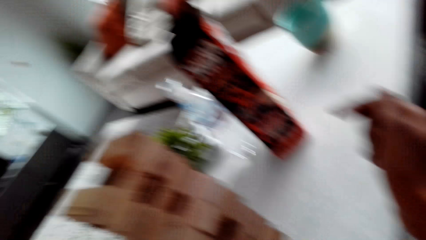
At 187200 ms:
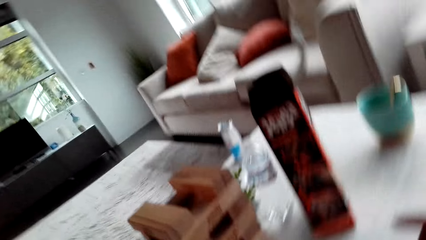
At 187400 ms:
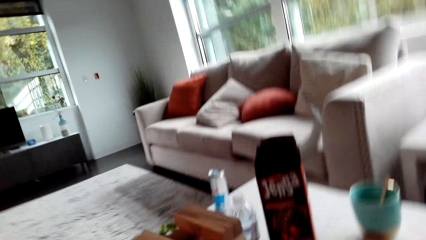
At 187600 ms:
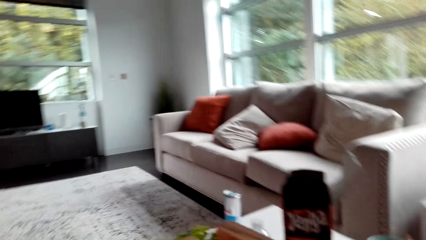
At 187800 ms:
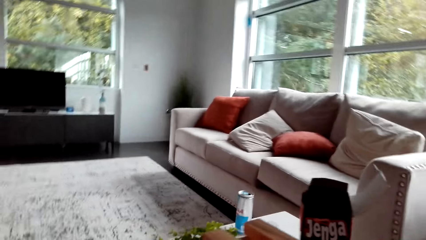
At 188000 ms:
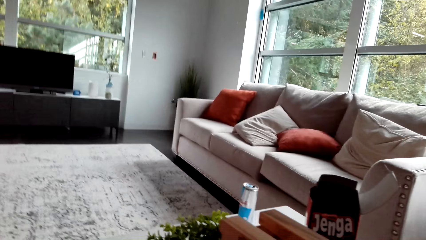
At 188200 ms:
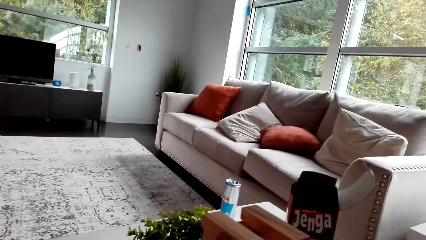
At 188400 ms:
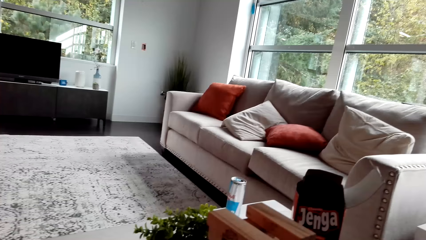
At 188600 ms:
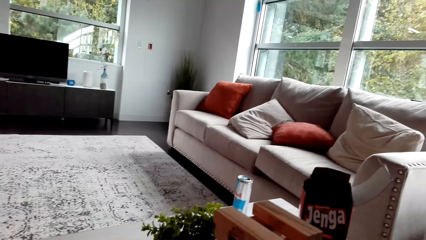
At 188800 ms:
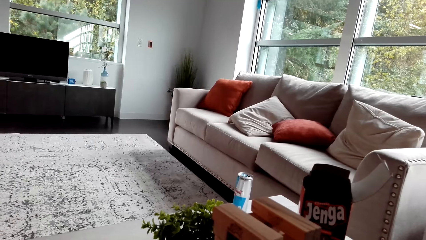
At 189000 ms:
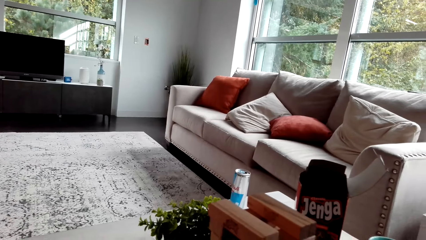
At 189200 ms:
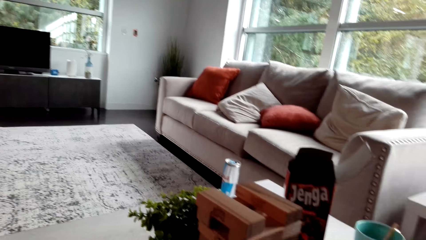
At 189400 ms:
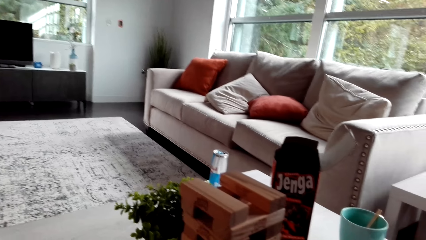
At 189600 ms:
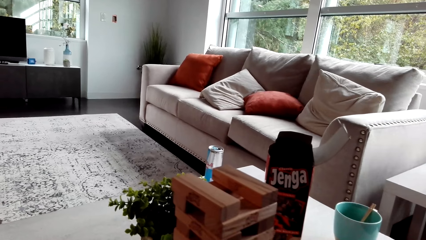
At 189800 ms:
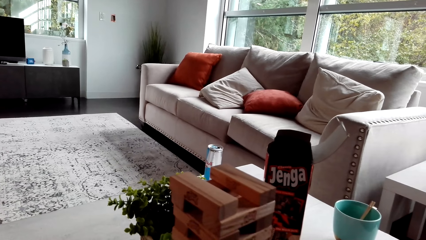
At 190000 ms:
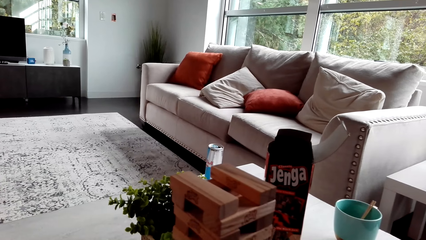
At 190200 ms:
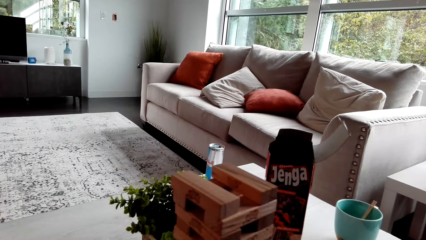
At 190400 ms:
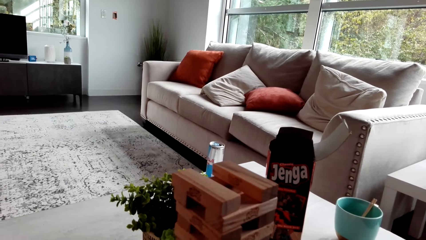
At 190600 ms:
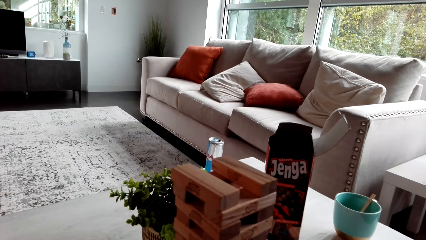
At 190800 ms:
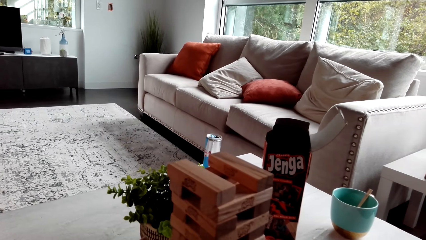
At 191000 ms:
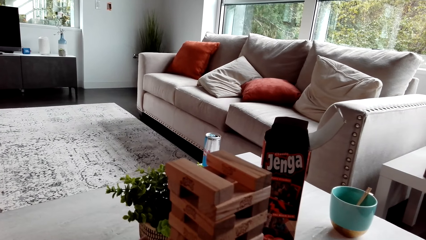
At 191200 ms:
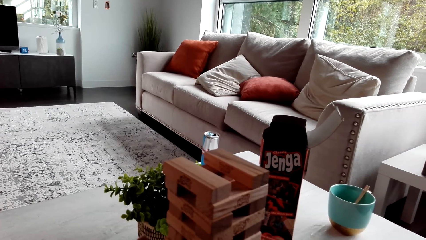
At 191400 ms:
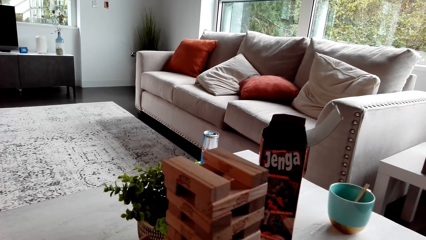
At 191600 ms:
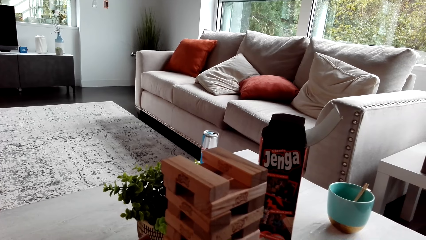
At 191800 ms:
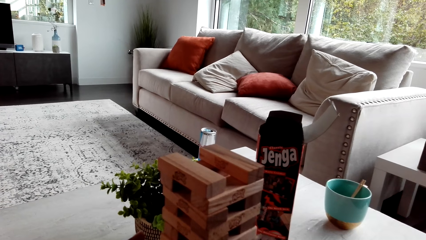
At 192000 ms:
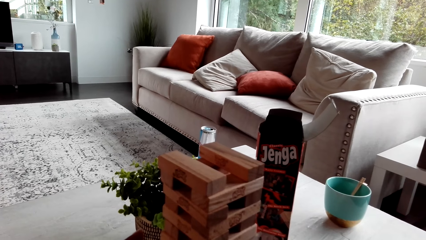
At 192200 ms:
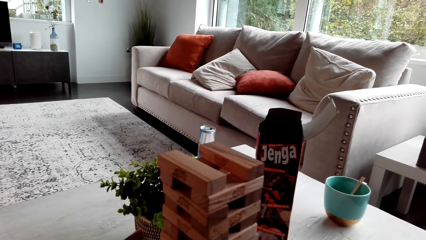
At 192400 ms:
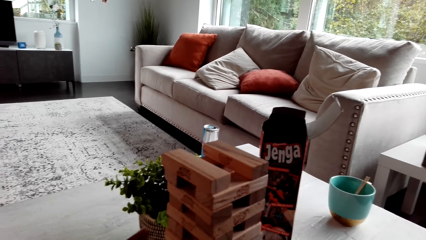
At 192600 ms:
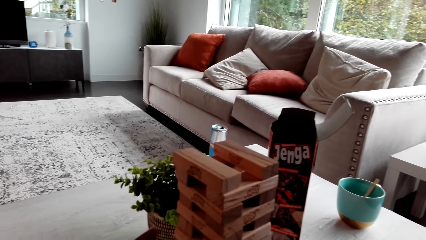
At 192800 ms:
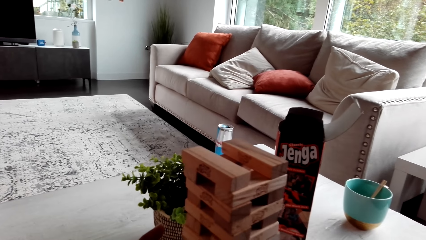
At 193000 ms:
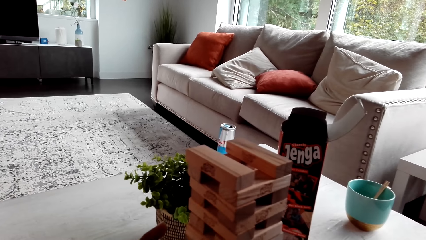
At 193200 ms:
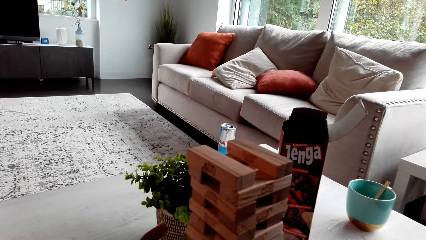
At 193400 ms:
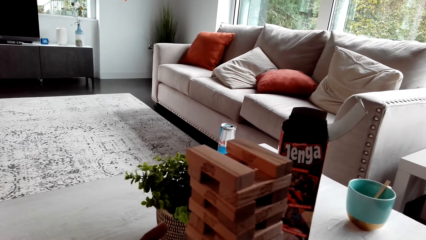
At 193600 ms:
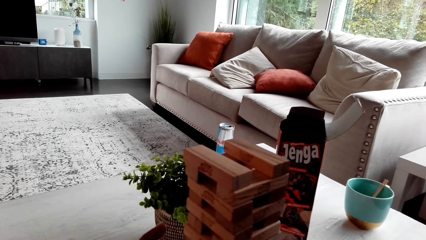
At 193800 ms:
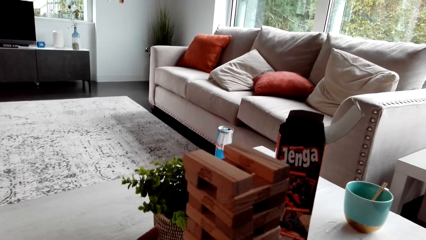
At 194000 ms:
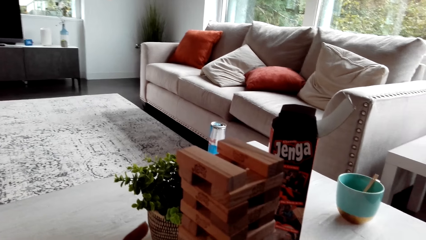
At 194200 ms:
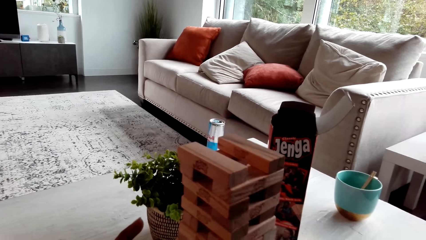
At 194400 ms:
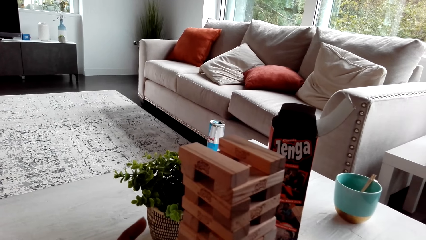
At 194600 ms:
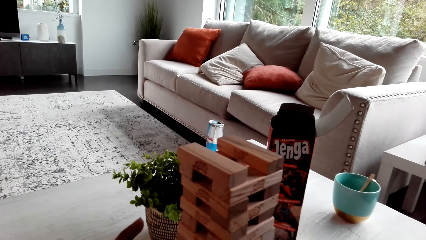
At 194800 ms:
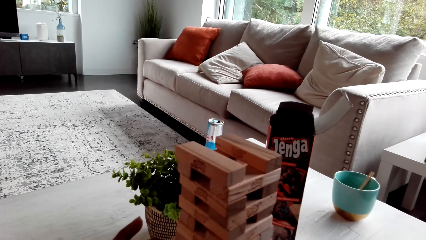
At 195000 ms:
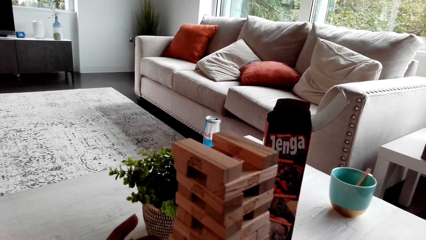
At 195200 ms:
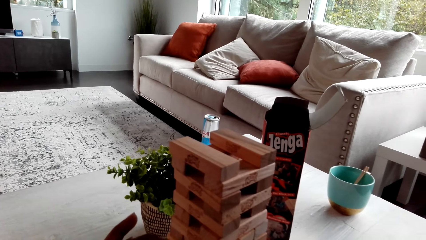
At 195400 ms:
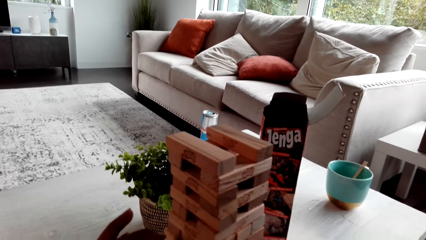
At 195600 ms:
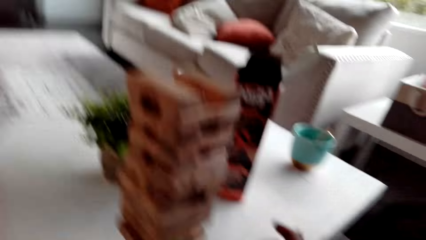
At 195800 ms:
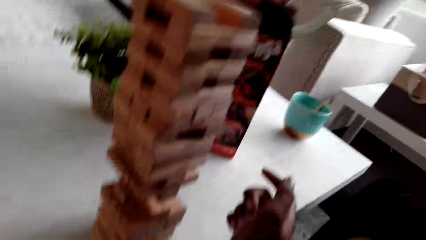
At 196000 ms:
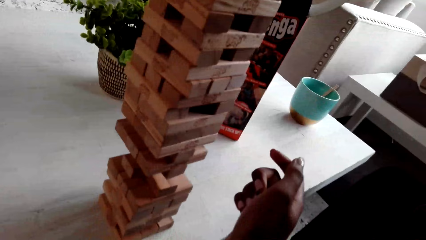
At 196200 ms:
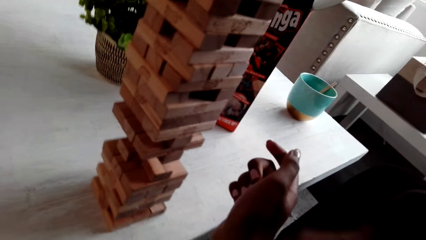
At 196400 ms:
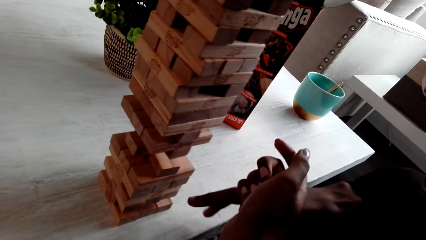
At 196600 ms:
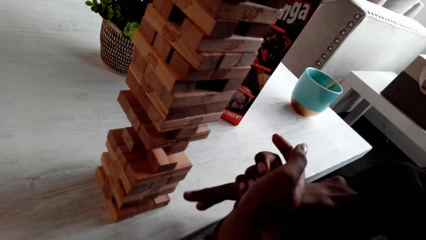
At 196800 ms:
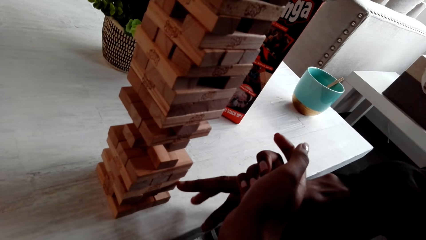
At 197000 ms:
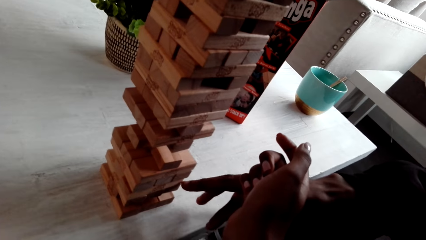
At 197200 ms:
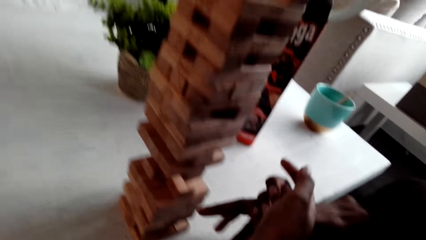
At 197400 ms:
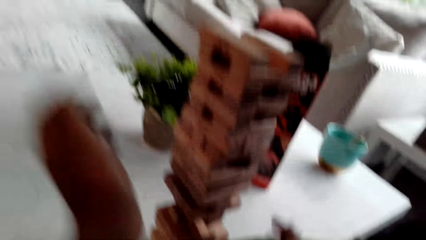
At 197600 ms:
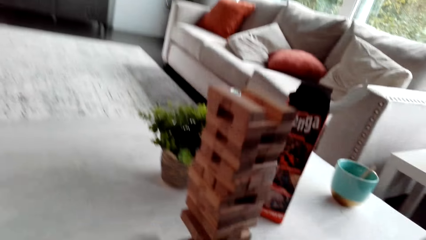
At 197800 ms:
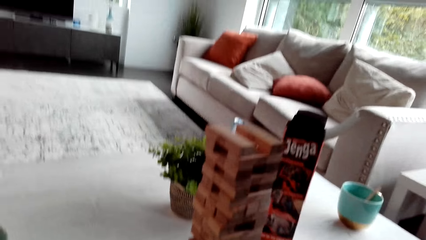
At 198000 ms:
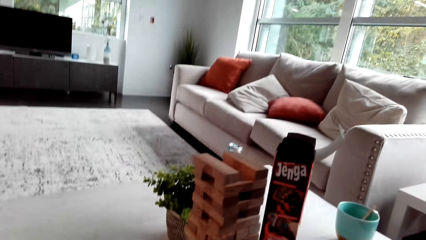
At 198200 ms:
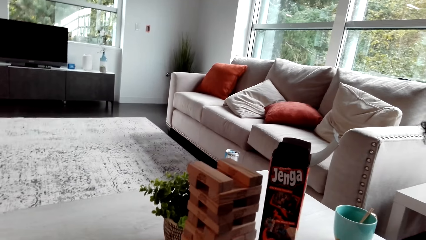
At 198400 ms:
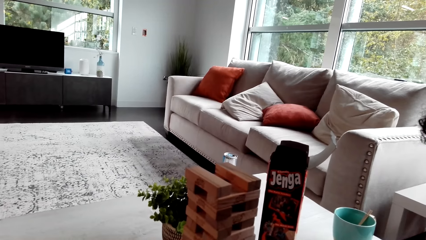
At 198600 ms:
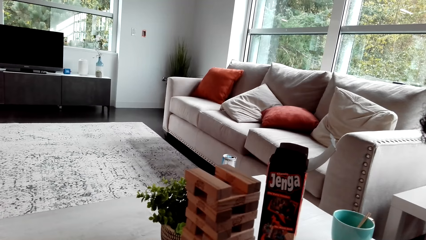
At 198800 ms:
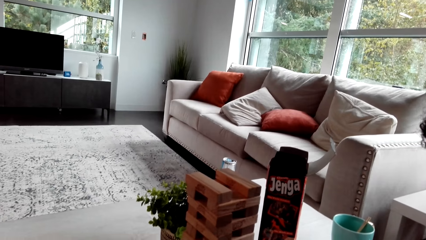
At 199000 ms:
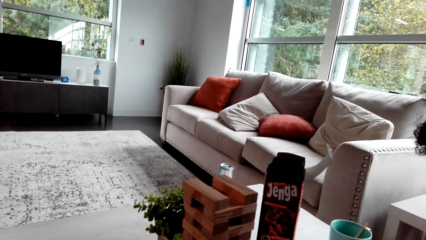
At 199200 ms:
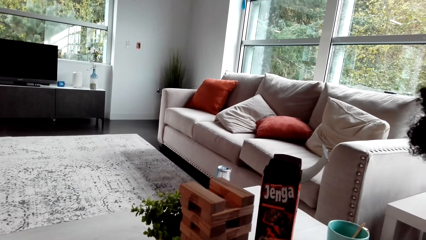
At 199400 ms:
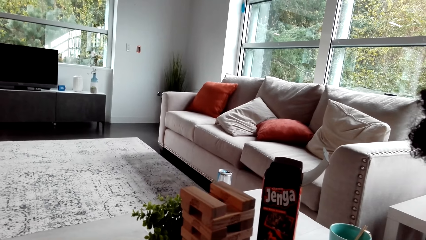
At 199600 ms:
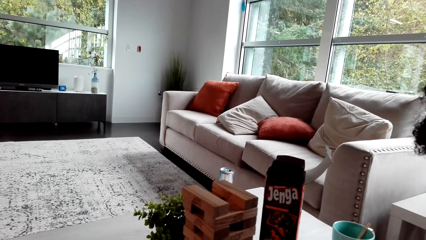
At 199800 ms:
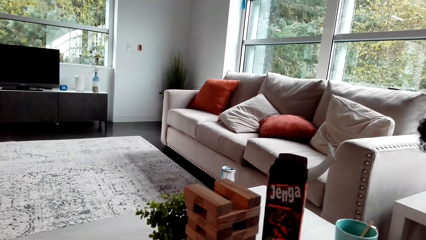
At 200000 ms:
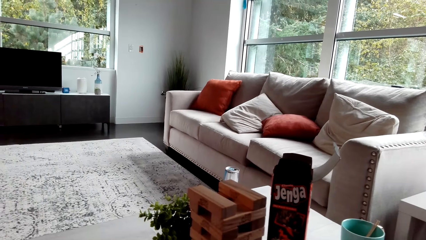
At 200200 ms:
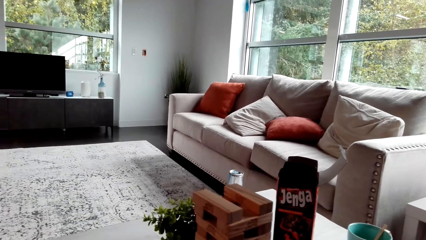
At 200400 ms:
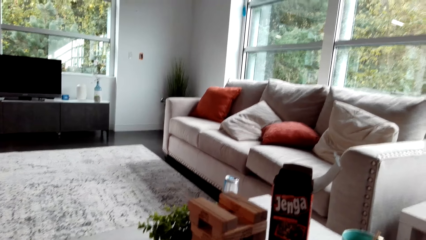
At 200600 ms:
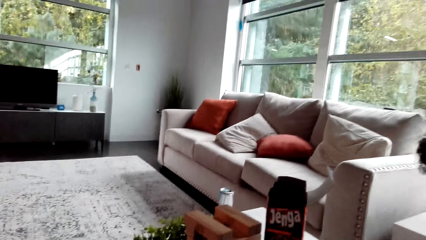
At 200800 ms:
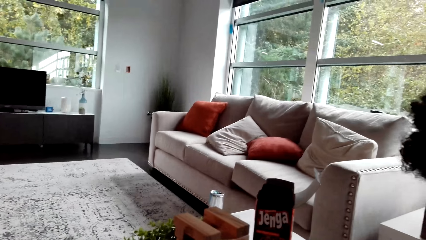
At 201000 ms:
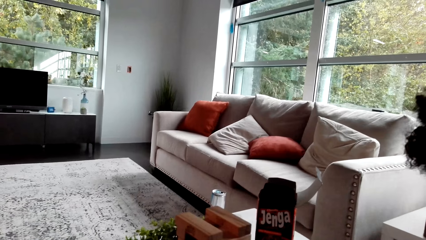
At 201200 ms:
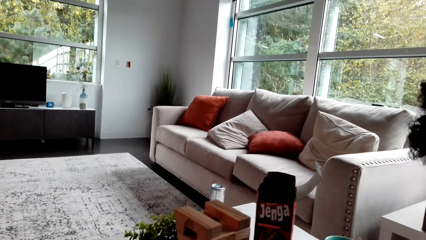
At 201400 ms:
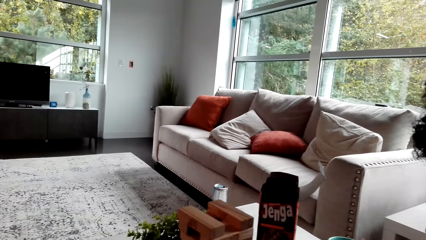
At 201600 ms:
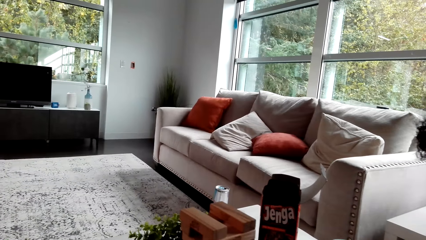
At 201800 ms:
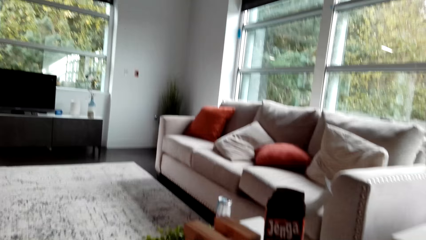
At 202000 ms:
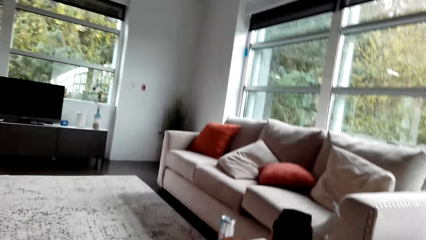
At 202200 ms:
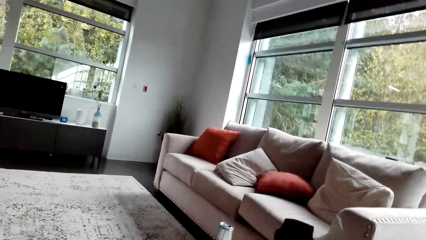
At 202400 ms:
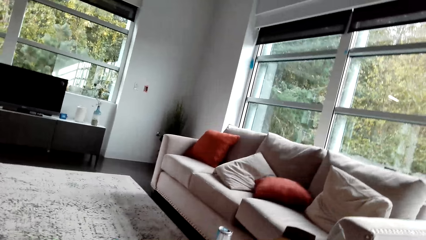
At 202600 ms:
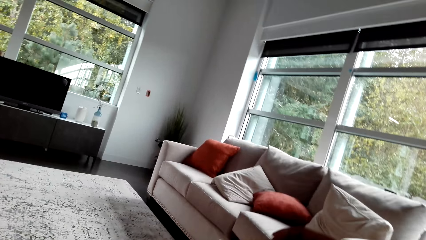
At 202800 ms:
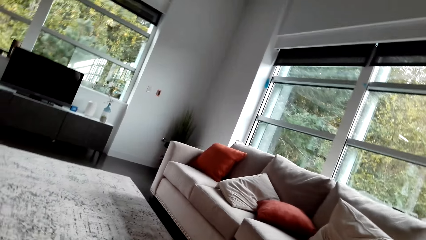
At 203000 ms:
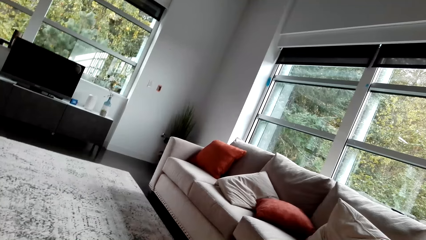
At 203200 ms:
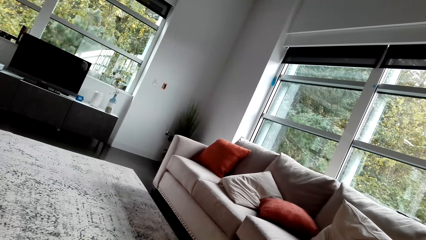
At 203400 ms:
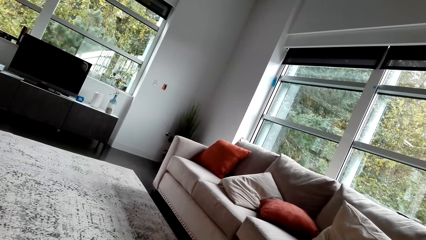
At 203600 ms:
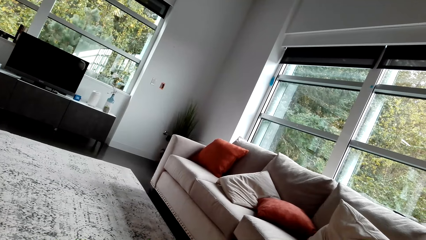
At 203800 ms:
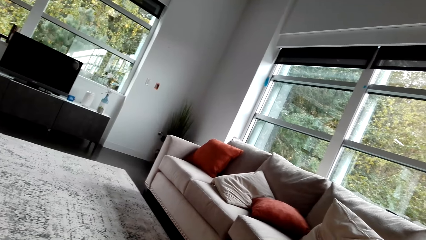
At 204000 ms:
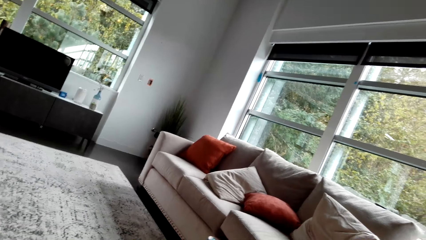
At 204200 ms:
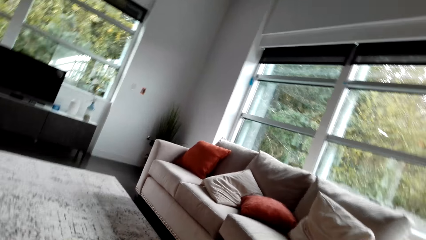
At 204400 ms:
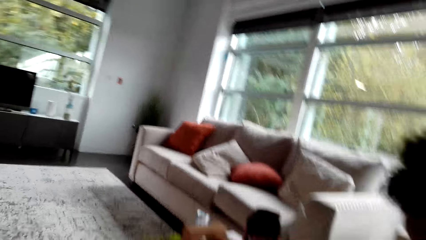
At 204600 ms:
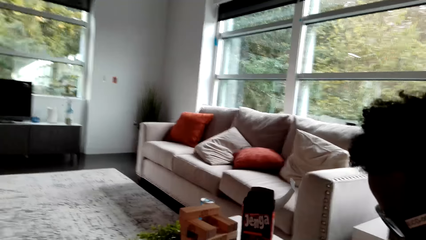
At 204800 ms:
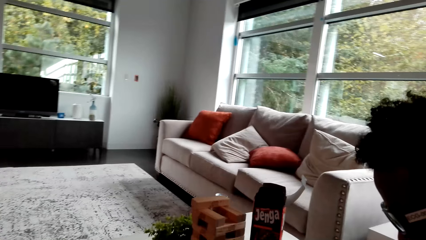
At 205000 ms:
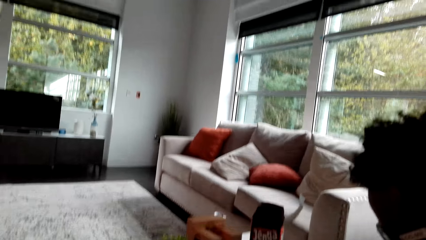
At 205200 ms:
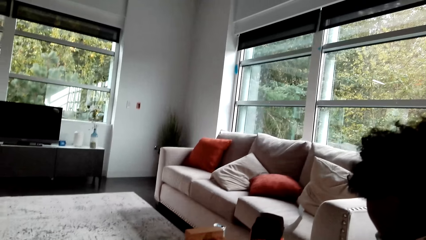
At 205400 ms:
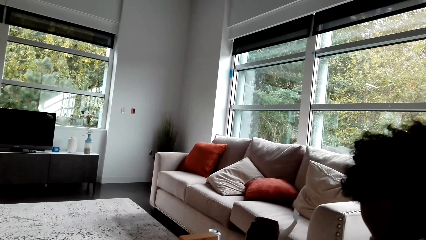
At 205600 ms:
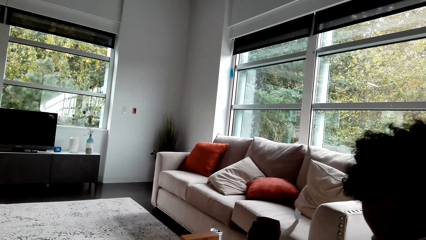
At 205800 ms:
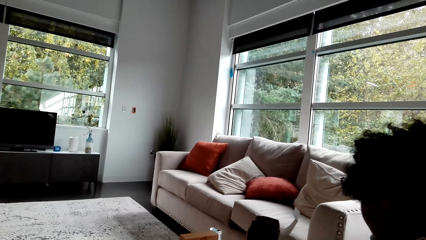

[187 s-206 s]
A man plays the jenga game. The man points at blocks. The camera wearer looks around.
